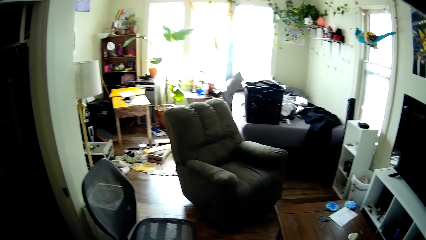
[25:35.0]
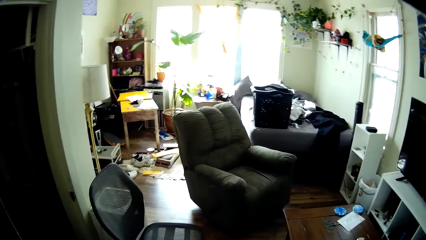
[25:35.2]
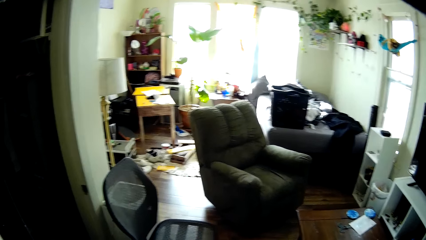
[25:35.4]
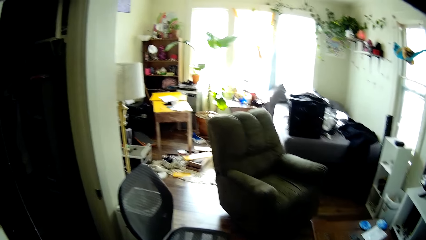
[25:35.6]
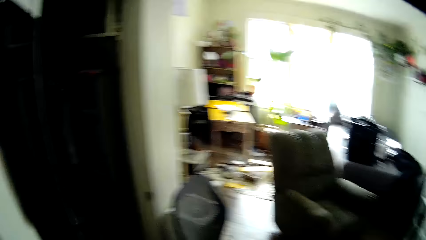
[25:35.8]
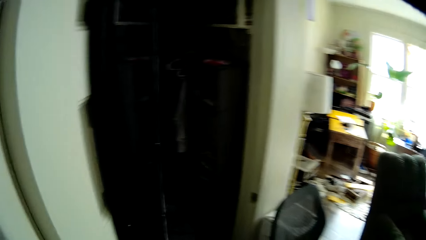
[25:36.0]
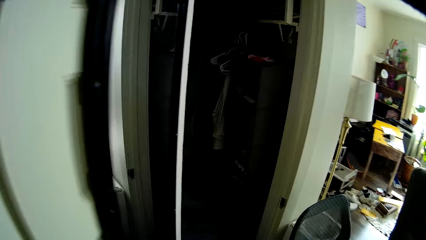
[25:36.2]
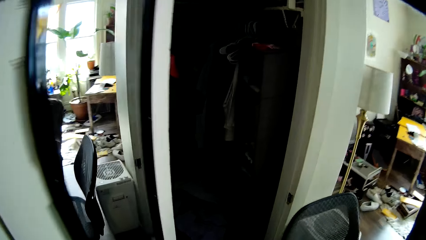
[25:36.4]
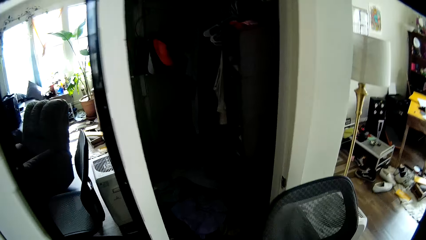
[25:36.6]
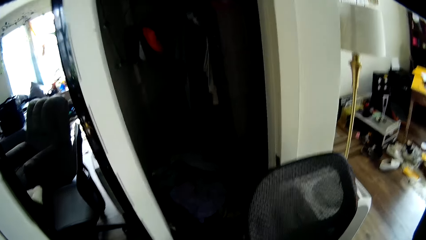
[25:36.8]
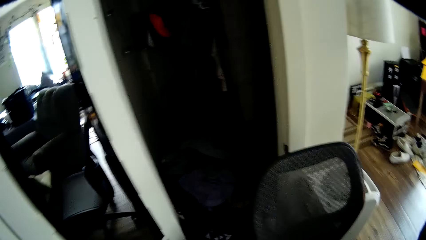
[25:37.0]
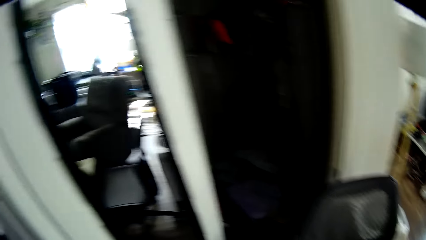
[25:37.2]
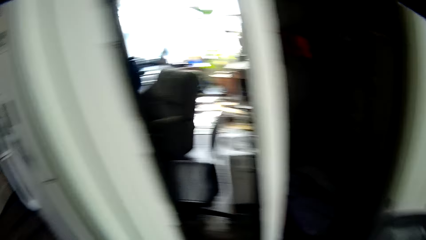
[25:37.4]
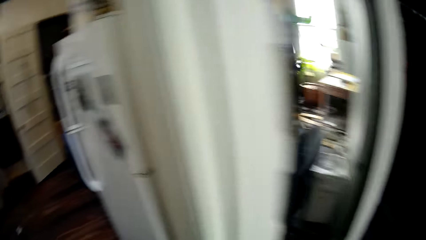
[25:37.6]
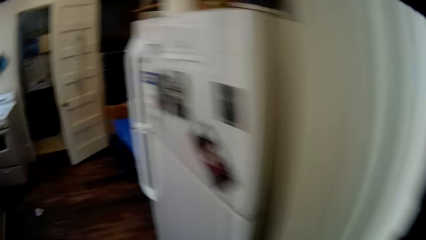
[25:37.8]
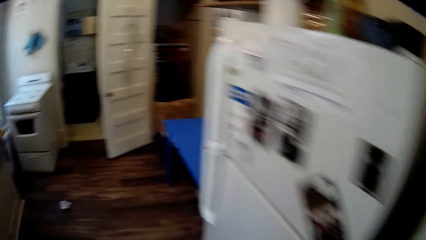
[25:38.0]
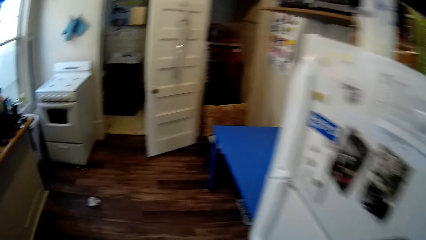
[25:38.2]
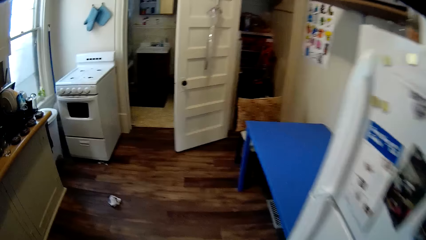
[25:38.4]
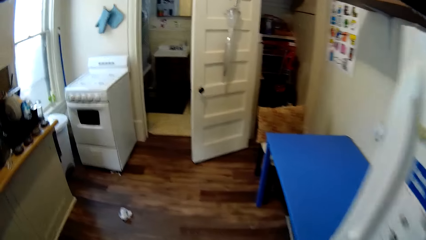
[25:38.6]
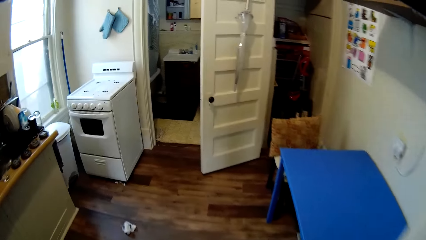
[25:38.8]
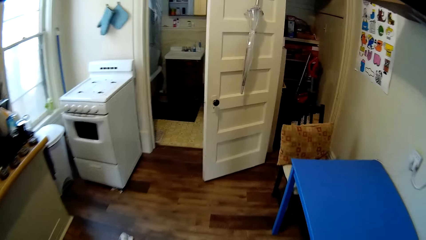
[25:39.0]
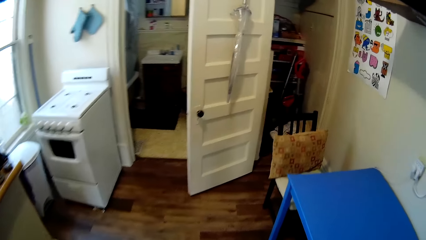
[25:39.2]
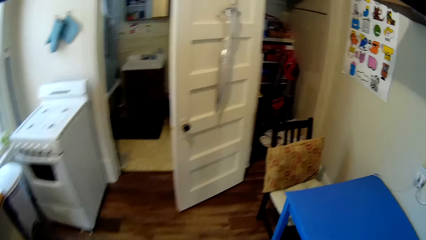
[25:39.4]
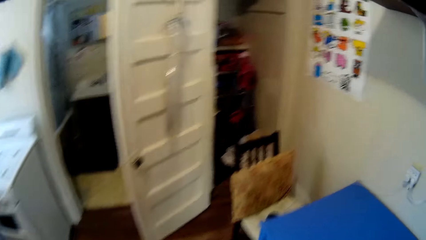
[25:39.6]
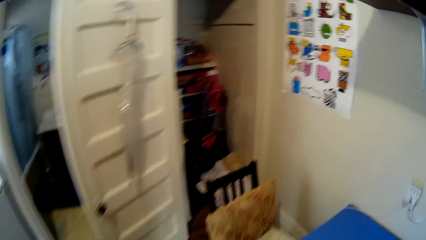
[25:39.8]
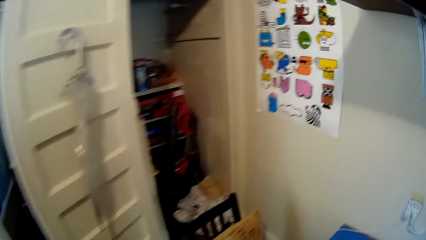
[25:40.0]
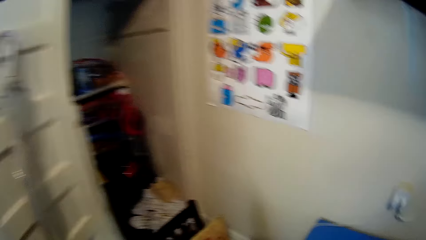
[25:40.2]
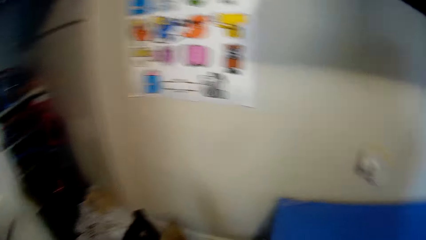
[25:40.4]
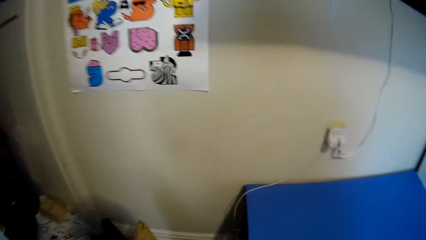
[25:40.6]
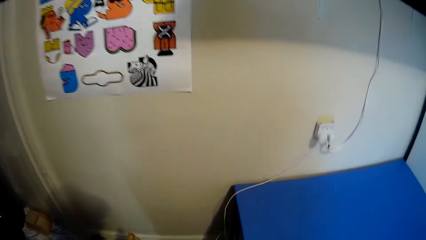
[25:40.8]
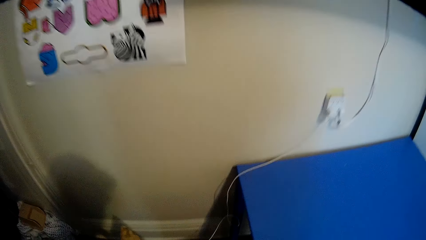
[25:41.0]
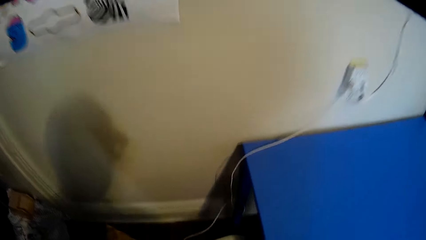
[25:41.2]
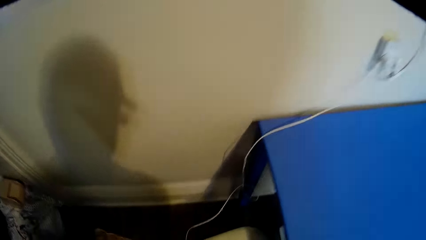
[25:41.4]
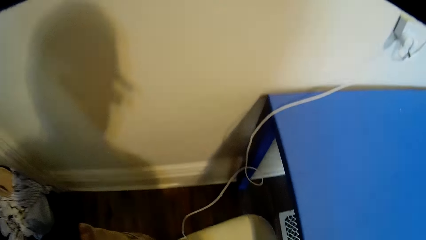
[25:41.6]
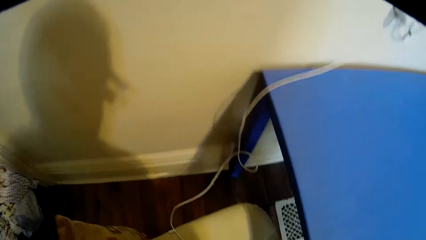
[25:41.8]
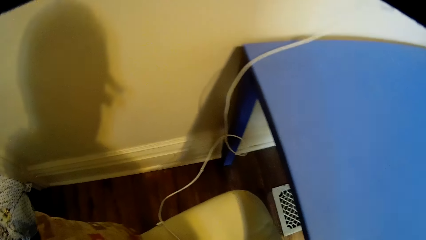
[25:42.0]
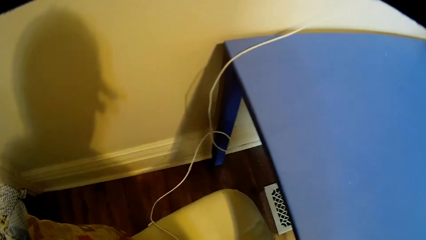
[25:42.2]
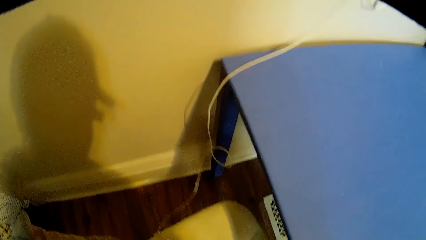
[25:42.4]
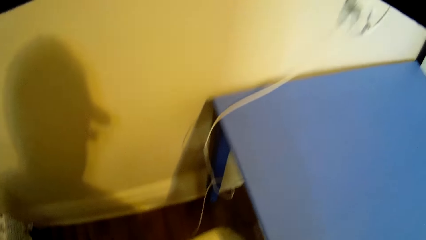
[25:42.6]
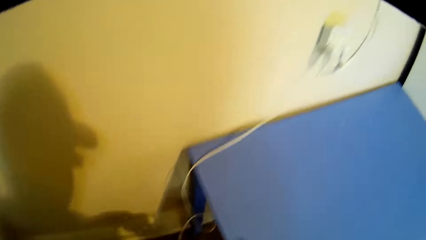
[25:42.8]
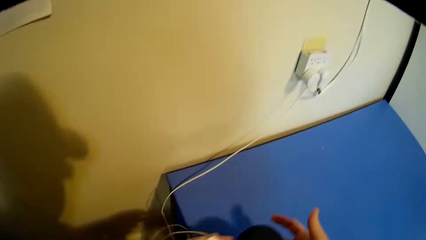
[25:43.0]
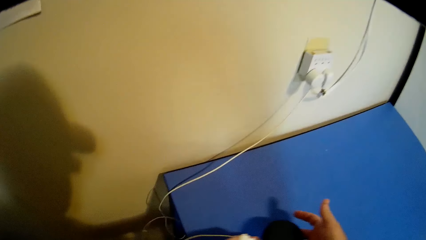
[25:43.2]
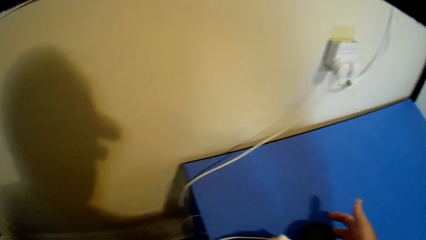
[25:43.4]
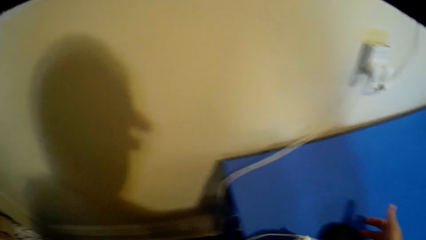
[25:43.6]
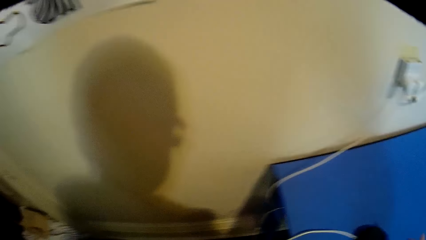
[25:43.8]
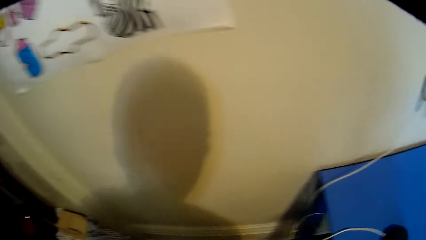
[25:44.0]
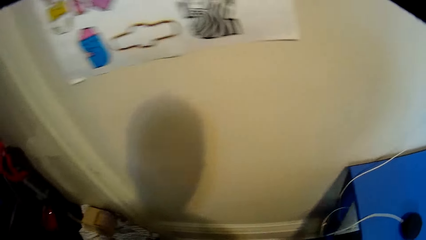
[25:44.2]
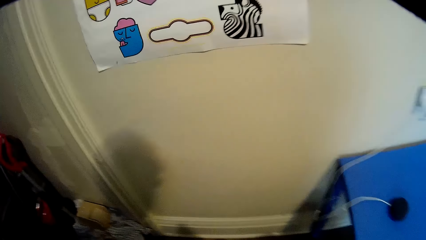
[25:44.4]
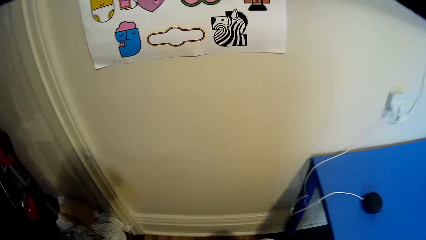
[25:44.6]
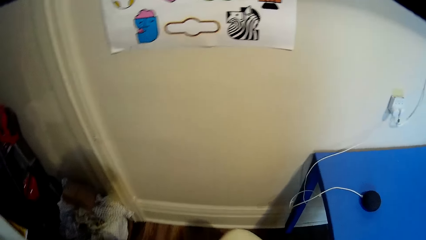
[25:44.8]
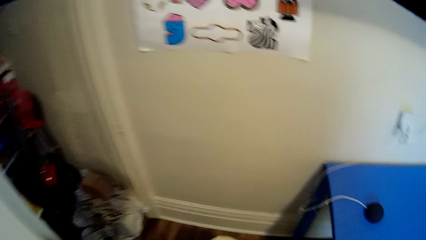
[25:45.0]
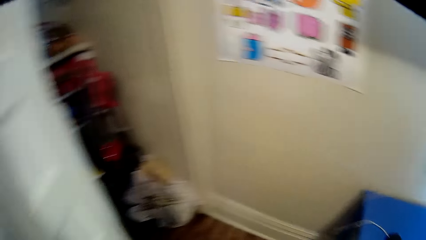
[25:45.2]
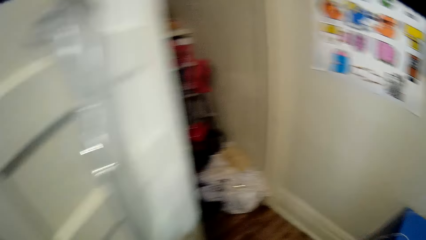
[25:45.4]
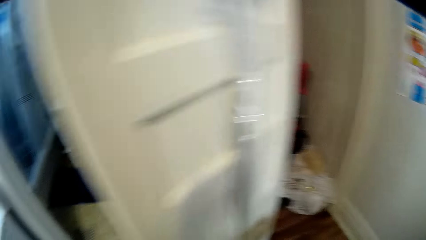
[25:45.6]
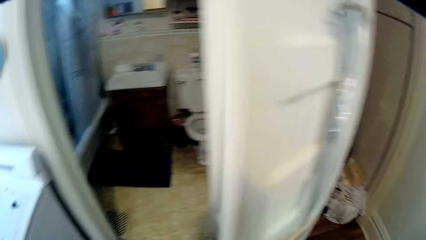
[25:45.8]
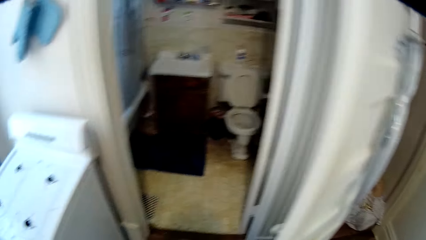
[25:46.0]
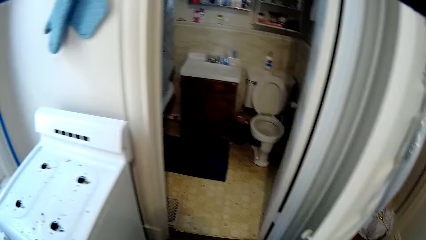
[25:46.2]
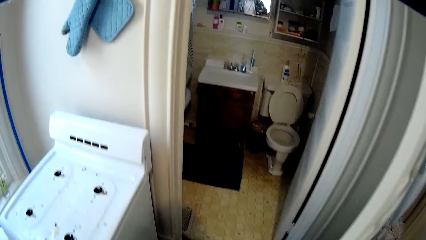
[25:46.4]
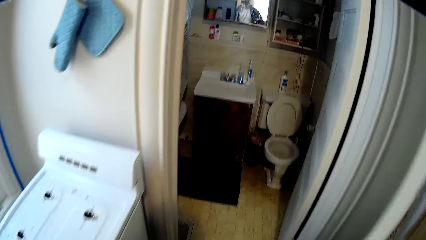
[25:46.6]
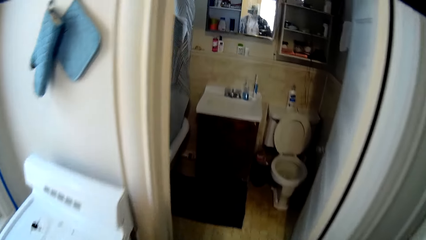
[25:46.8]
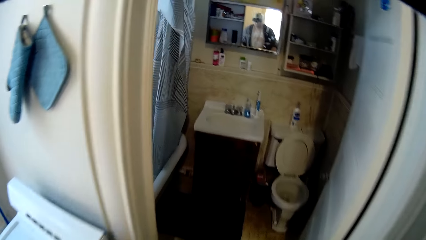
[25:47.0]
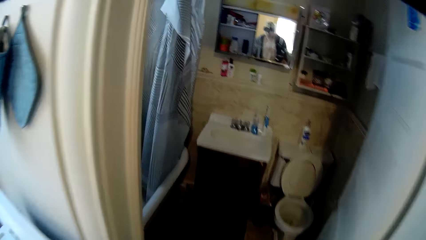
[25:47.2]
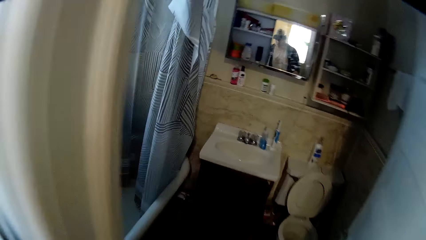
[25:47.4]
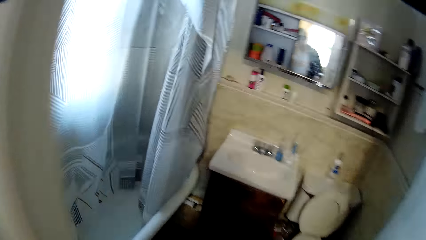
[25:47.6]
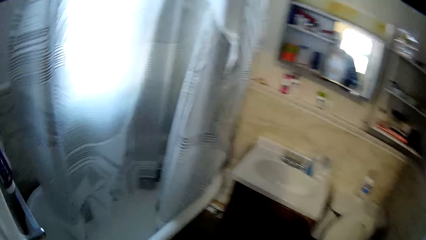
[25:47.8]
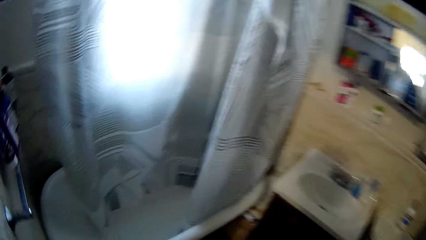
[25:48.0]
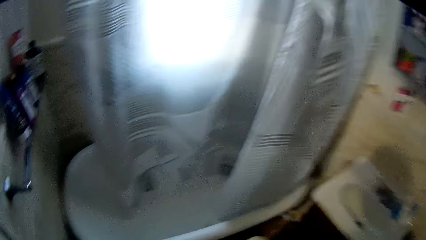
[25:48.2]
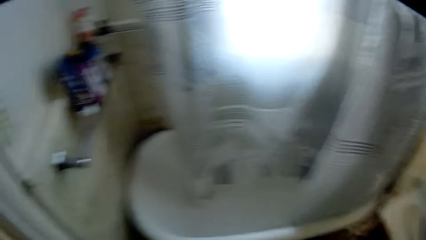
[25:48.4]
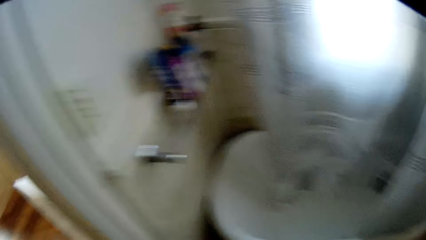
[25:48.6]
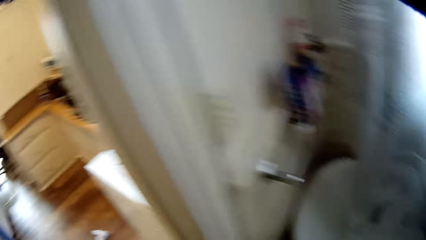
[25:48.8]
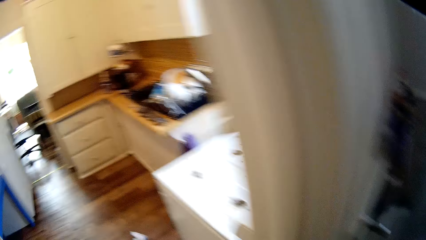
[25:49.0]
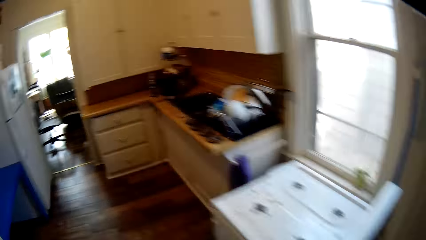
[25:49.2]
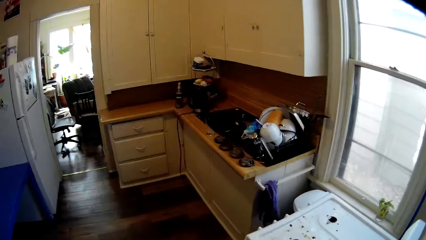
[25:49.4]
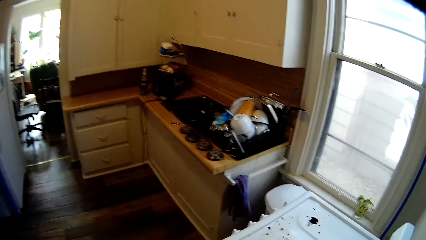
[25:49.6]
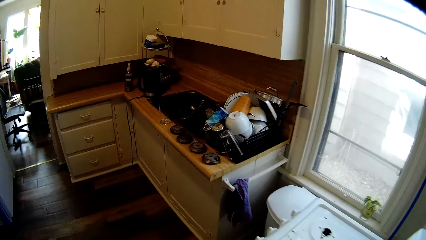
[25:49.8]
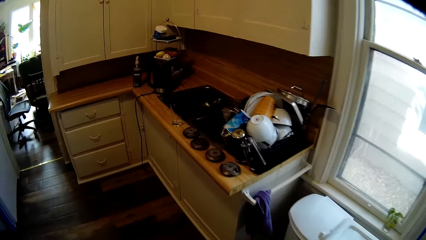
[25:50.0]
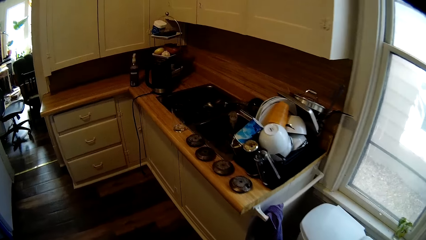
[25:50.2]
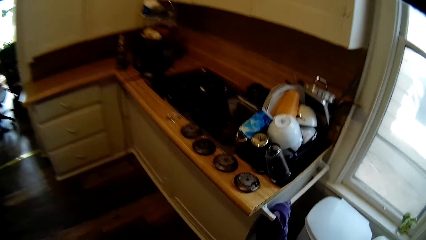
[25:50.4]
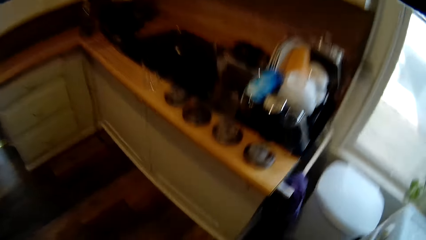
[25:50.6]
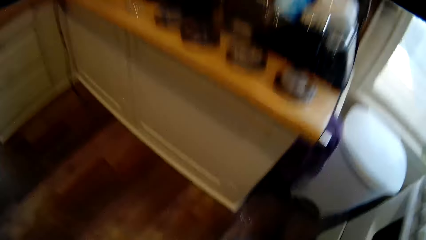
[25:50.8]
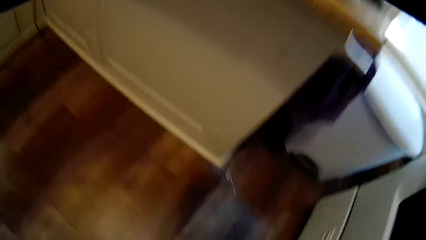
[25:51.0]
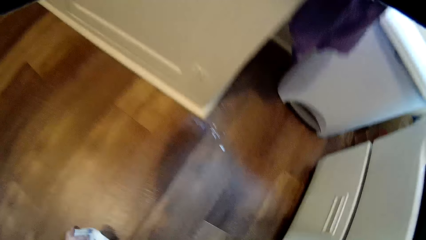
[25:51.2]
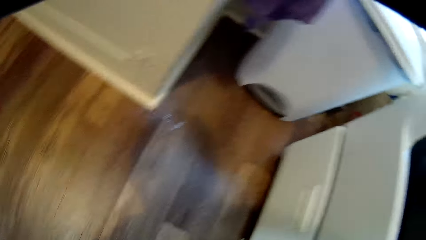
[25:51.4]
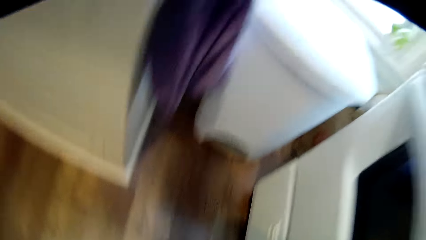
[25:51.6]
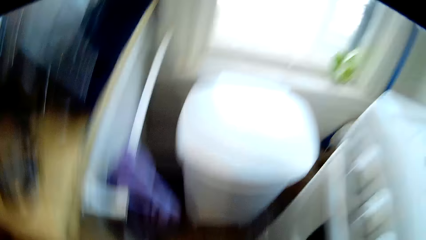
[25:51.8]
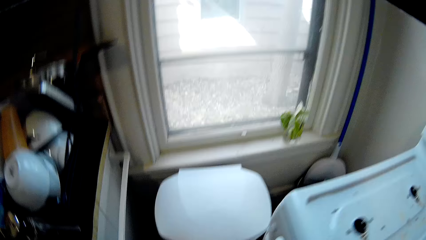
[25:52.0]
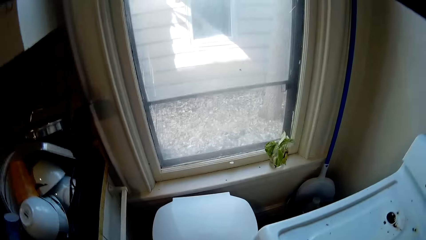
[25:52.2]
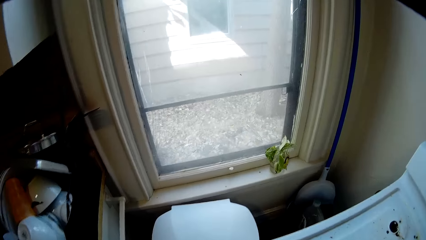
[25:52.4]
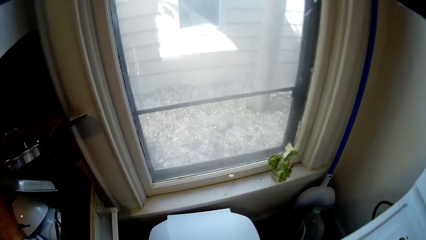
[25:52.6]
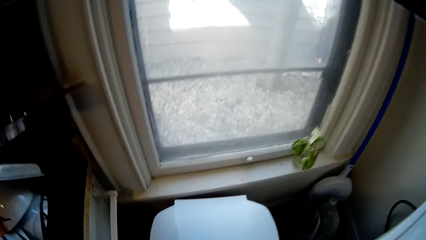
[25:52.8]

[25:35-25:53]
The camera wearer places something on the table. They look around the kitchen and walk around the kitchen. They walk in the toilet. They look around the kitchen and walk around the kitchen.
